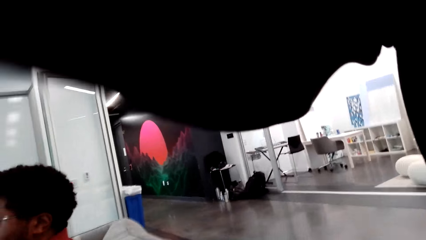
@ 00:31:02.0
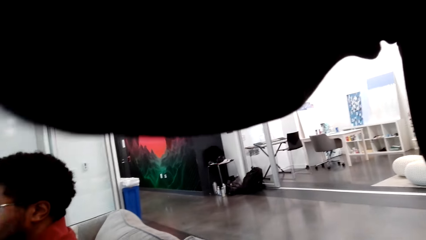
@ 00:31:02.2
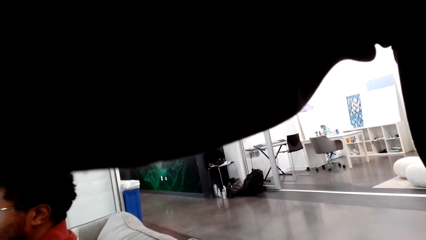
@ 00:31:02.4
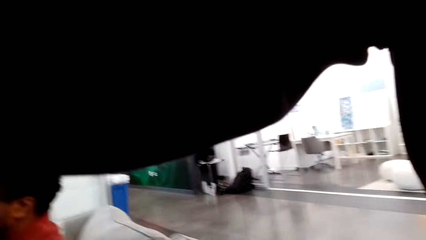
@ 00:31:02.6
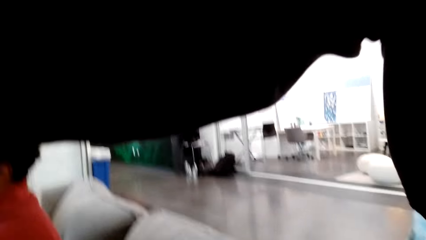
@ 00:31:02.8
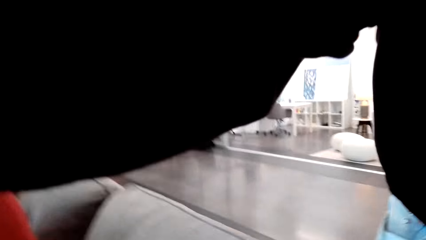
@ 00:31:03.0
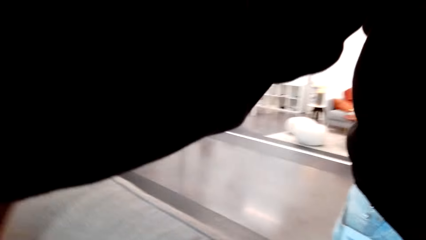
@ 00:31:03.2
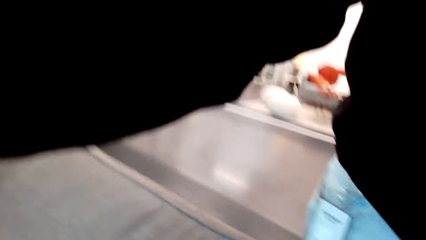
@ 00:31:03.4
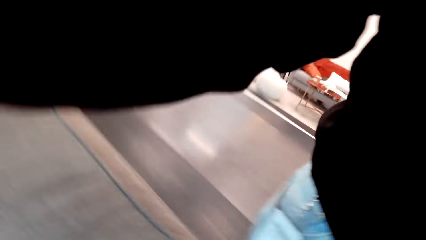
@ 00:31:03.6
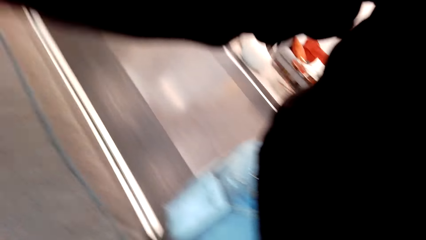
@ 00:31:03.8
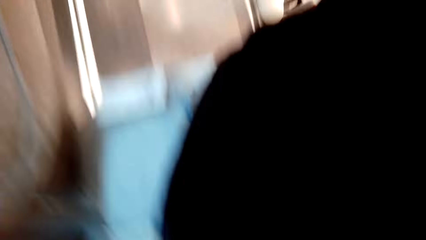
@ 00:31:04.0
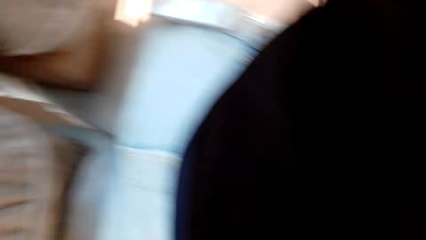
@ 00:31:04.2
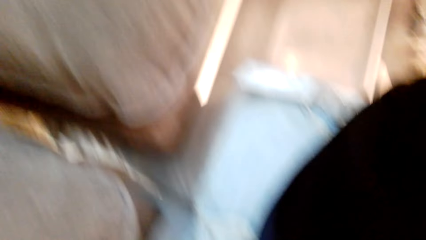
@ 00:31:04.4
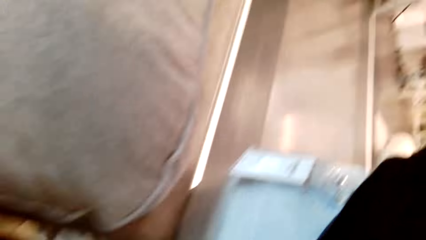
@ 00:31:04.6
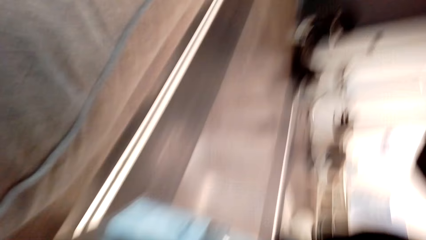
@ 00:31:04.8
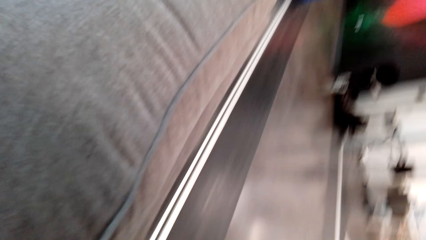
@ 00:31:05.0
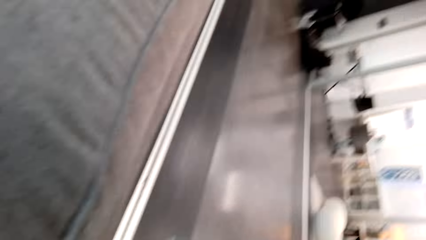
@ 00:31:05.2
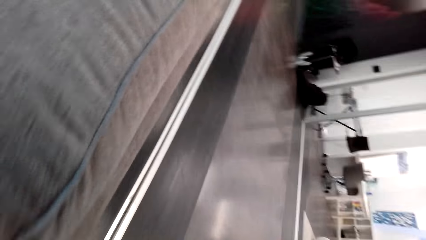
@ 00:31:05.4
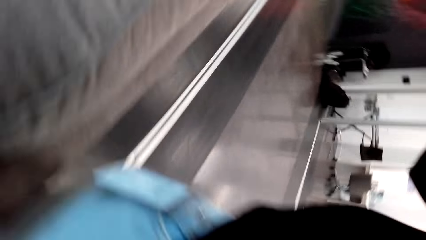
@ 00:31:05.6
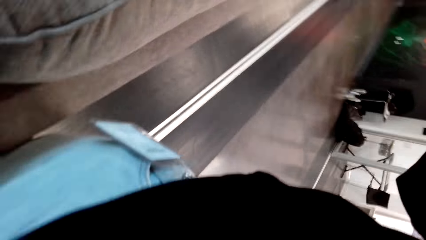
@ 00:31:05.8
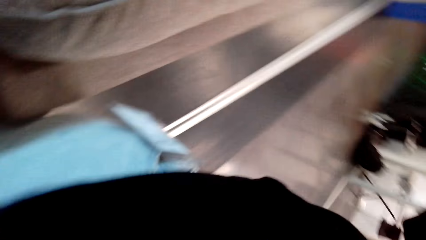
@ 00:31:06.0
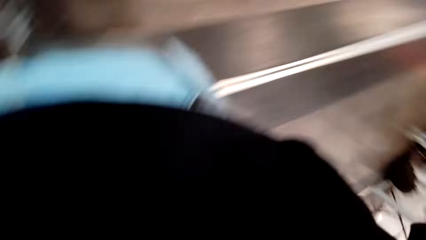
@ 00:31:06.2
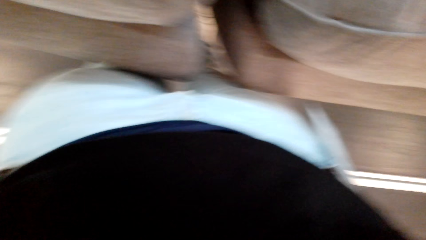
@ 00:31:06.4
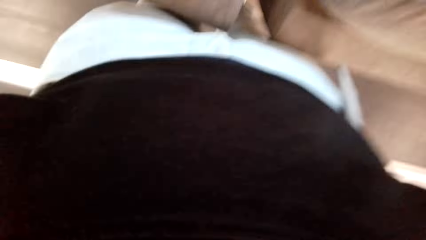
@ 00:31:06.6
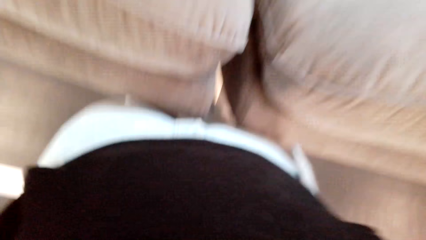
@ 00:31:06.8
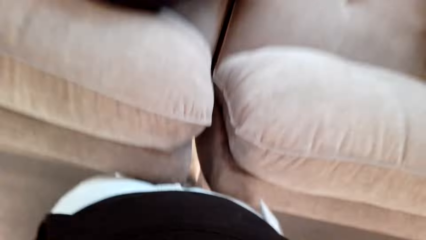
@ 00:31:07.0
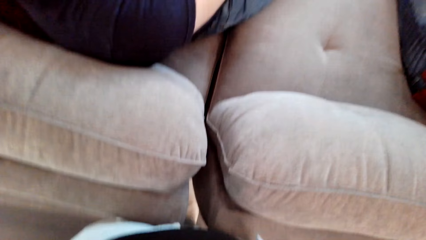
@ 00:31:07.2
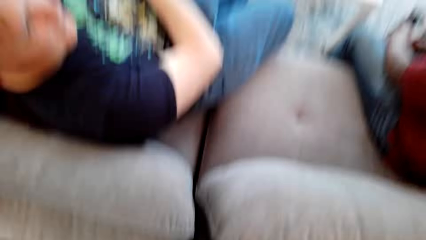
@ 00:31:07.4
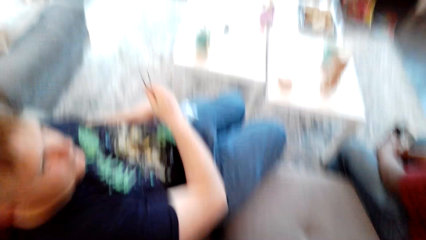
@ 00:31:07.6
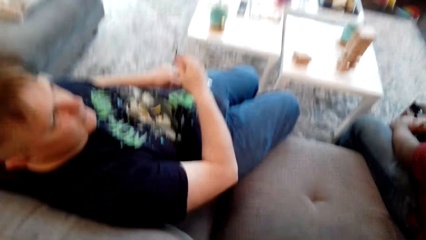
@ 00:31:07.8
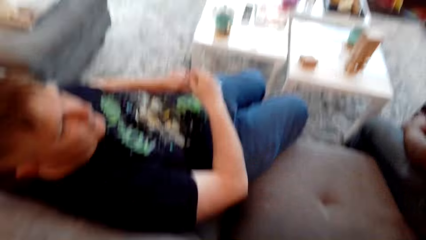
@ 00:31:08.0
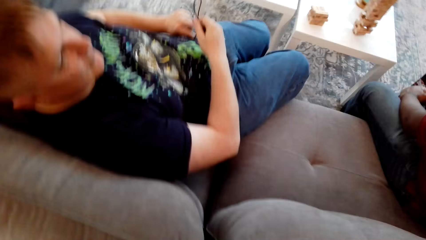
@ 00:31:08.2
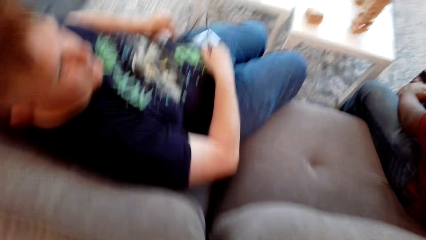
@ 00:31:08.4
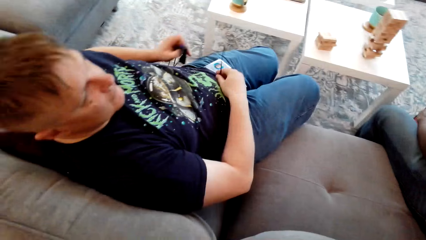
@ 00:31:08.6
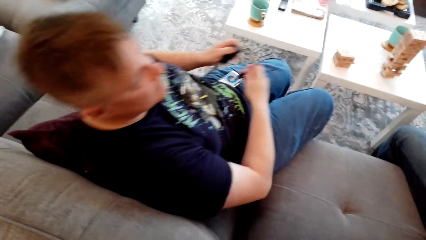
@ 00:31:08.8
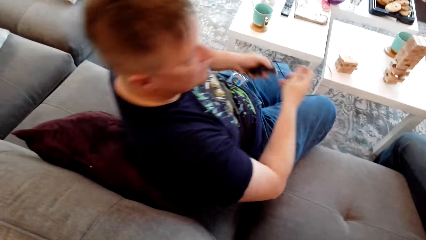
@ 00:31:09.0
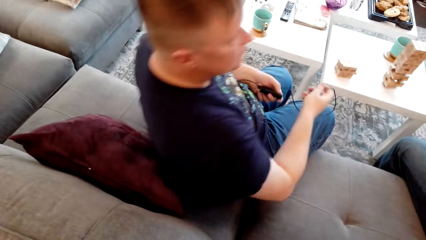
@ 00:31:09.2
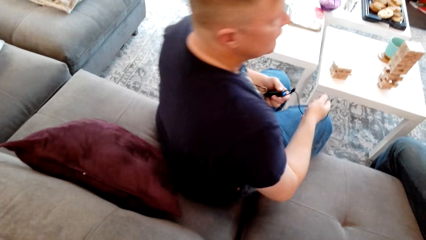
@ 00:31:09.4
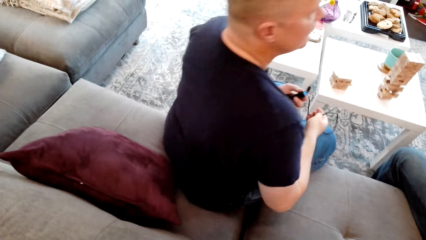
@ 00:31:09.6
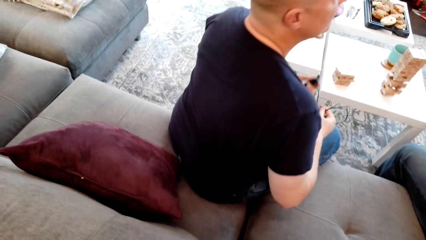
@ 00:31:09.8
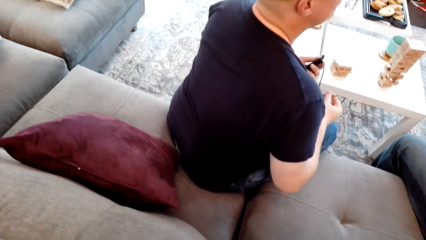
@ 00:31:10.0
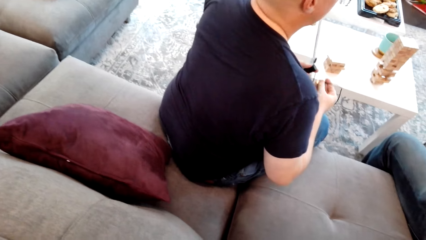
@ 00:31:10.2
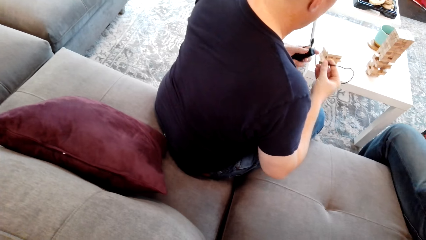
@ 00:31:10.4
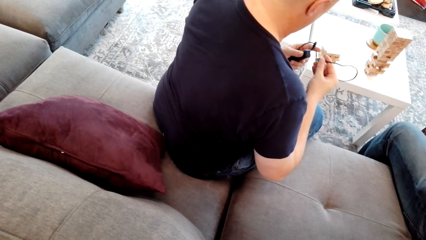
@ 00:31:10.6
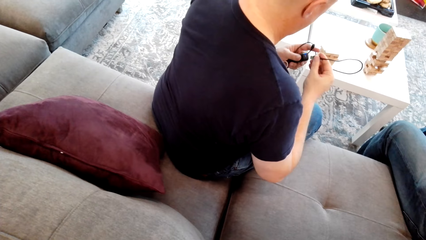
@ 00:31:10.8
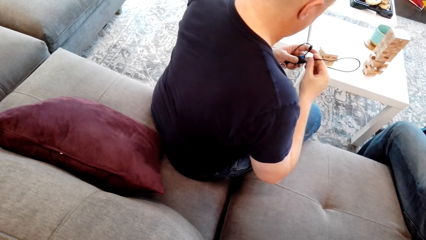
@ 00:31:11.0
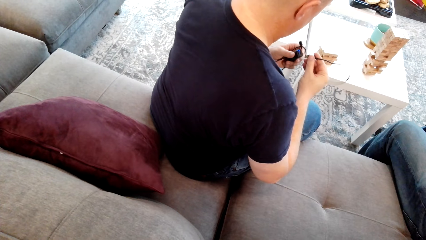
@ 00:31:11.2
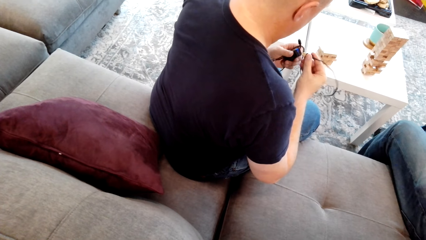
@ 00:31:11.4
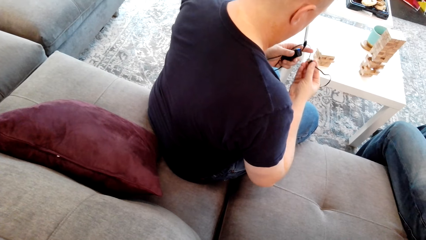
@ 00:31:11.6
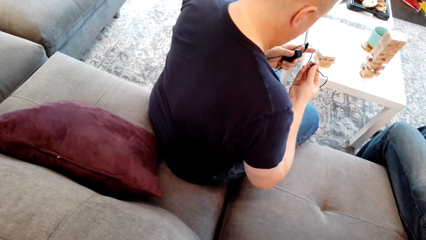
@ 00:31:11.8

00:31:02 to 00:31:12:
A man interacts with the camera wearer. A person takes the camera from the camera wearer. The camera wearer stares at another man.
